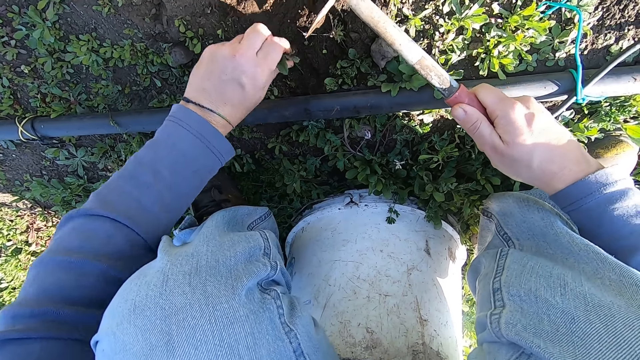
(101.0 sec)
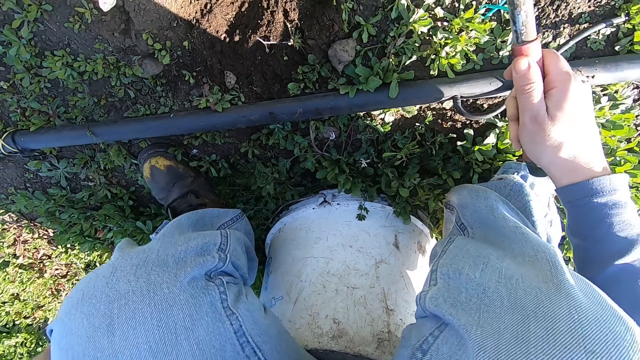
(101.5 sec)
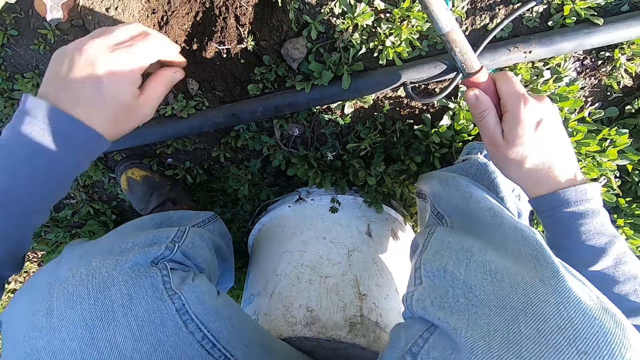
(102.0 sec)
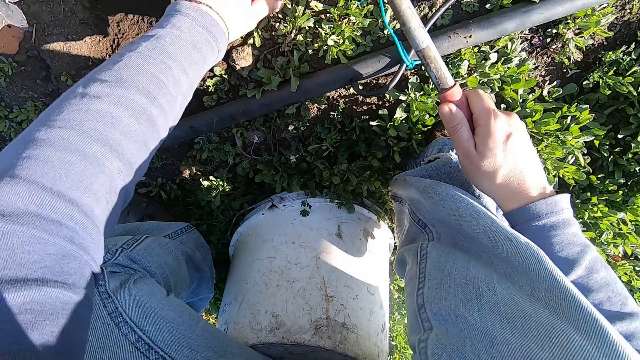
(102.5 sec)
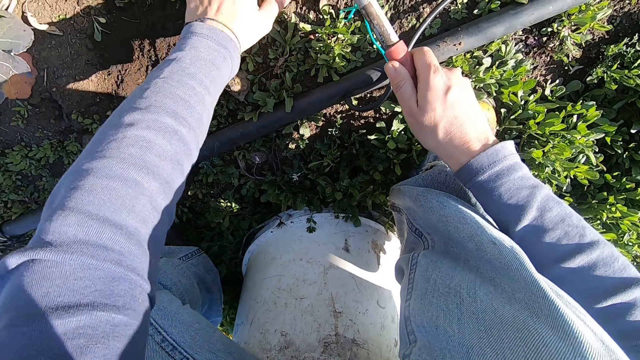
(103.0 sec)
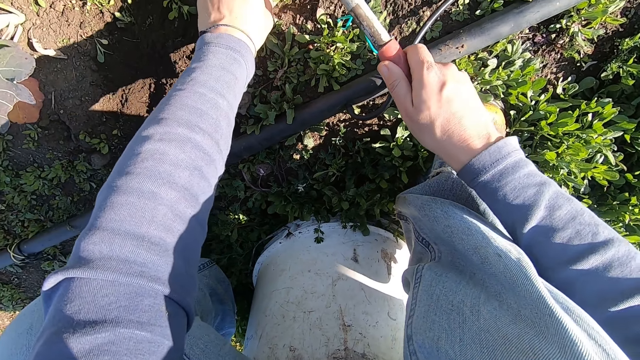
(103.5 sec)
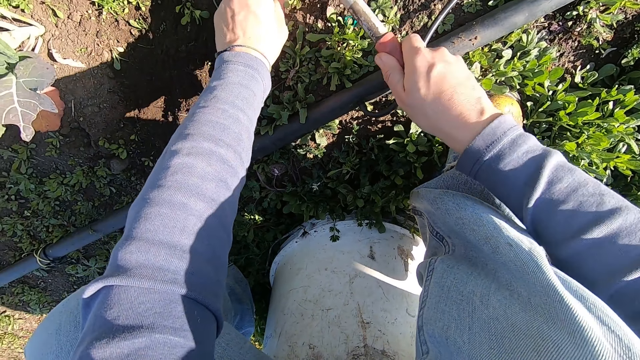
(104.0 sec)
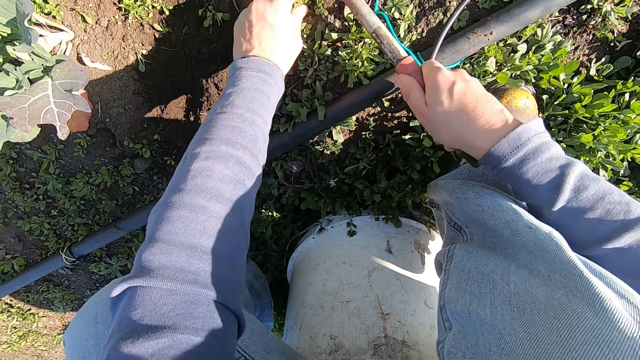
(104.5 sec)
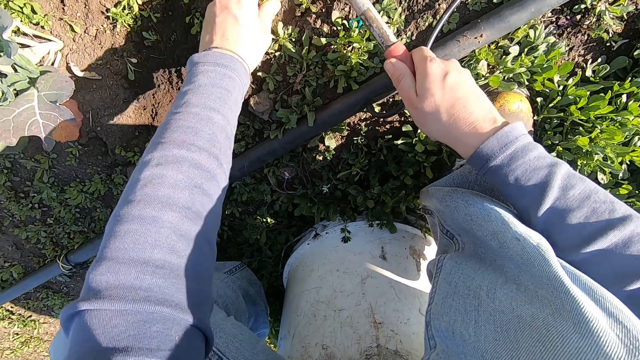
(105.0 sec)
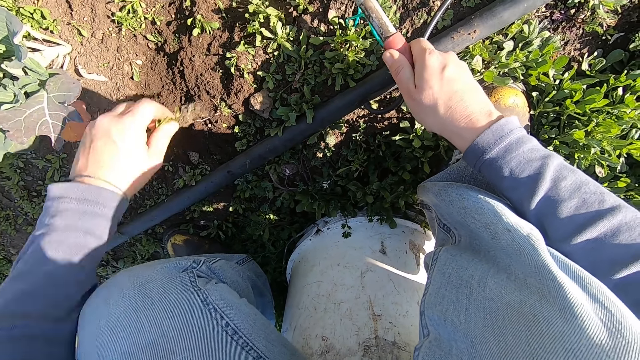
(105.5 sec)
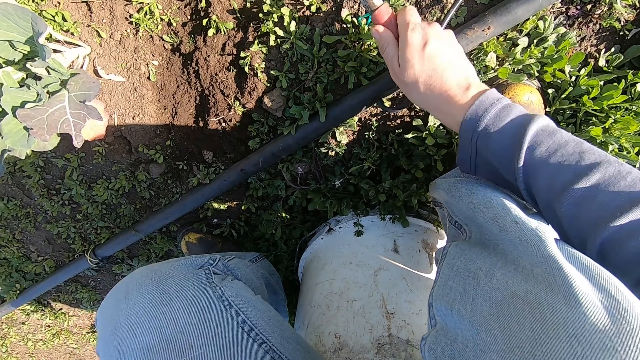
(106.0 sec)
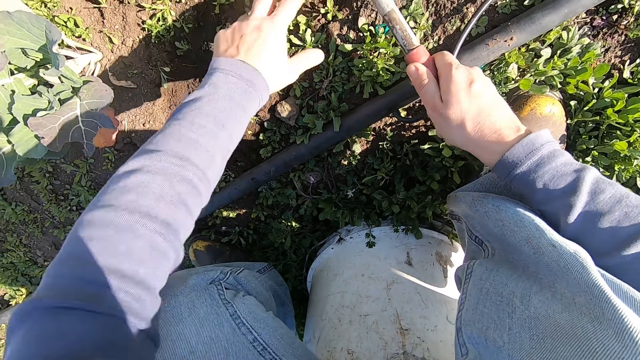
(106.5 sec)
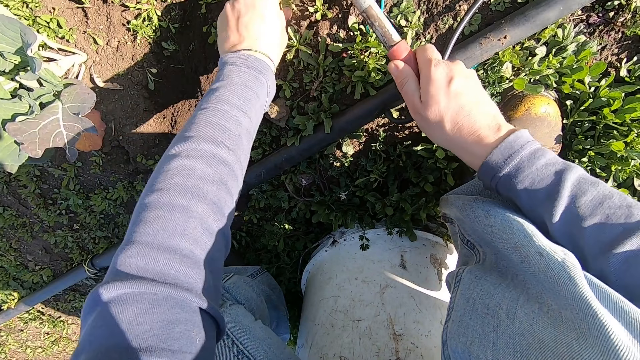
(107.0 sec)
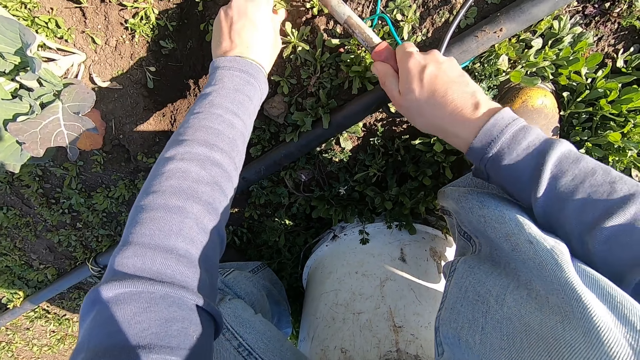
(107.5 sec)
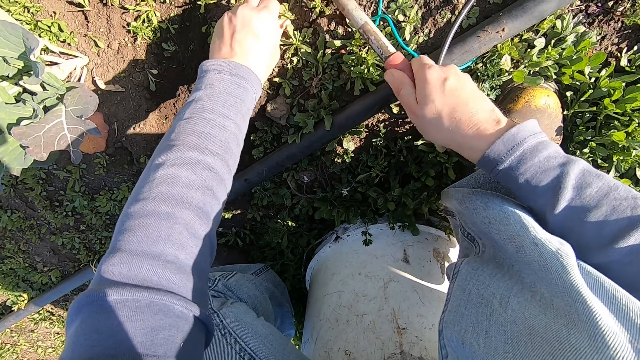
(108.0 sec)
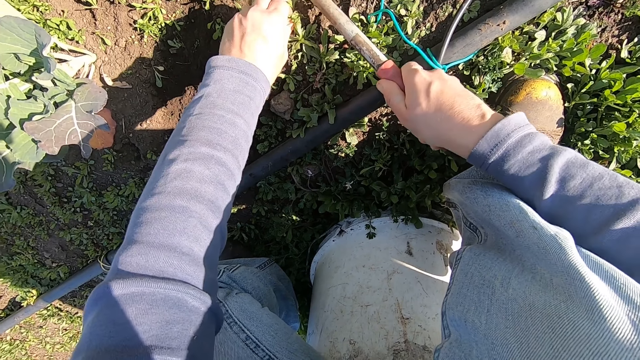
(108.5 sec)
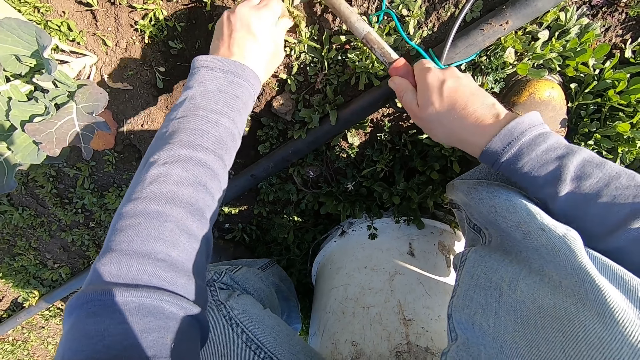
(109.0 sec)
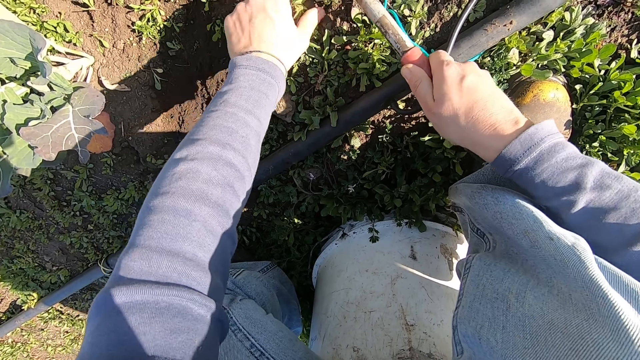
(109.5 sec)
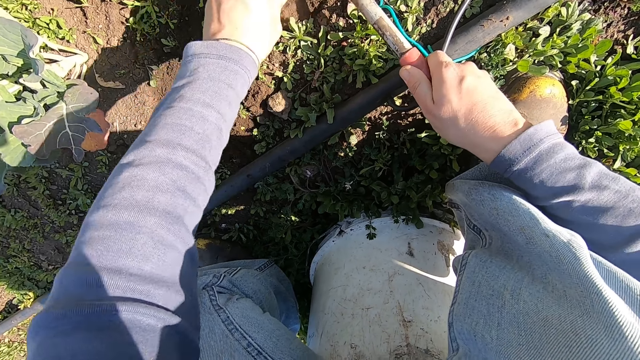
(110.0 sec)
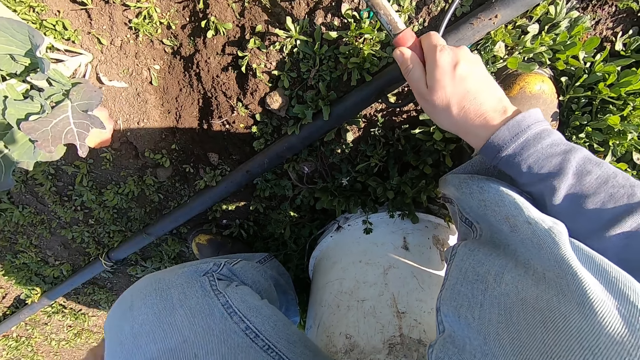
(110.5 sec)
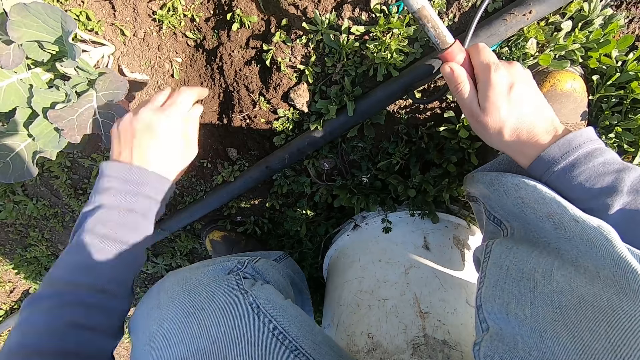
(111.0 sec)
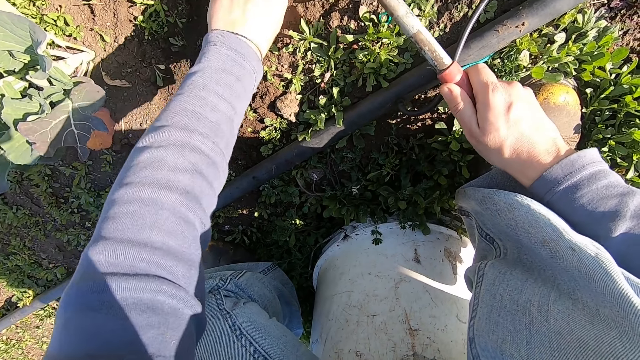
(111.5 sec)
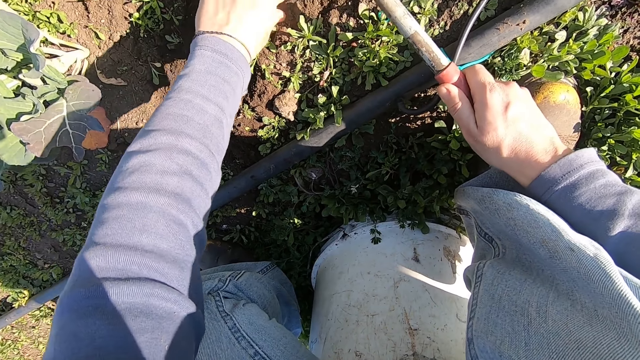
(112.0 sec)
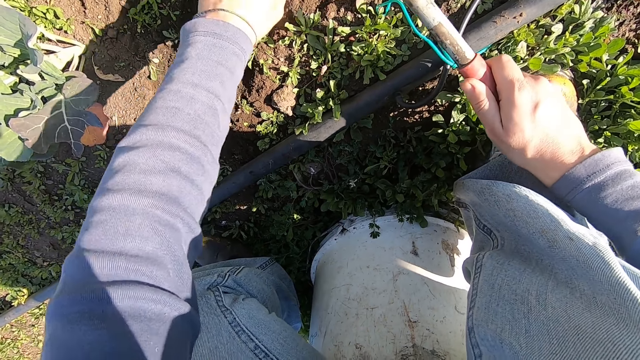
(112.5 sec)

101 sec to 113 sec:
The camera wearer throws away an uprooted weed. He weeds with the hoe in his right hand and his left hand. He throws away the uprooted weed. He weeds with the hoe in his right hand and his left hand. He throws away the uprooted weed. He uproots the weed from the ground.

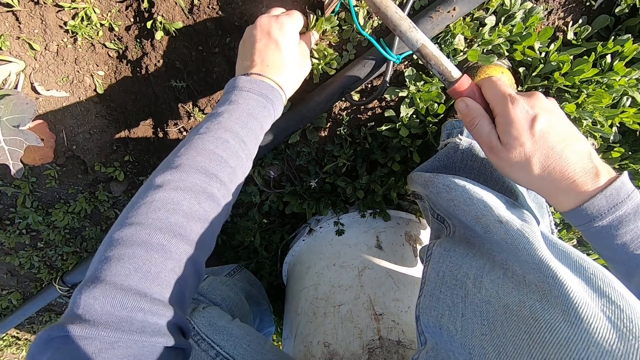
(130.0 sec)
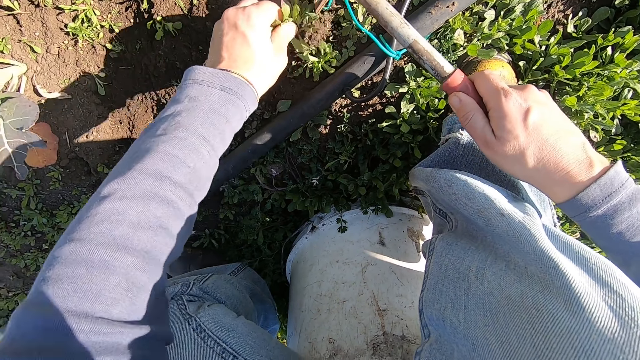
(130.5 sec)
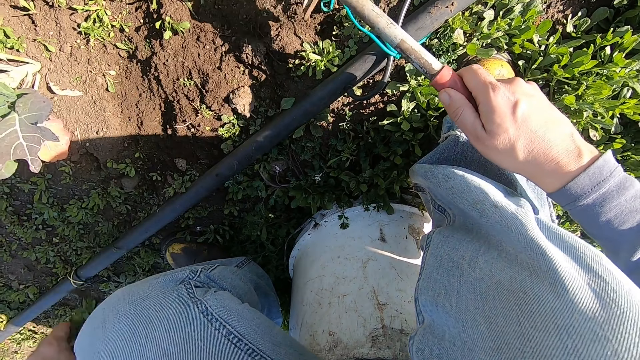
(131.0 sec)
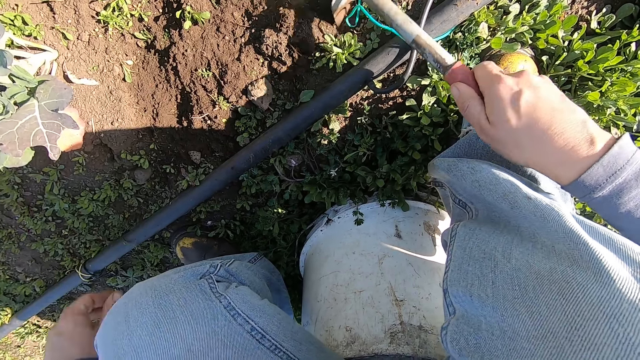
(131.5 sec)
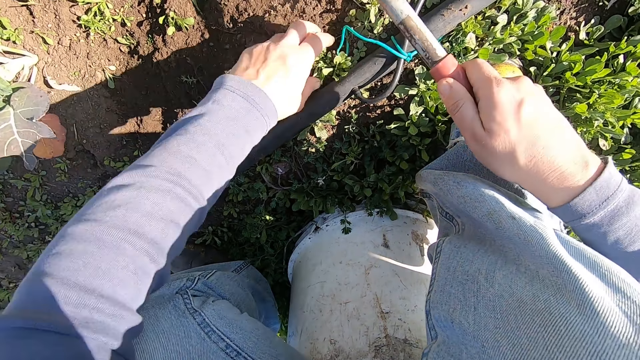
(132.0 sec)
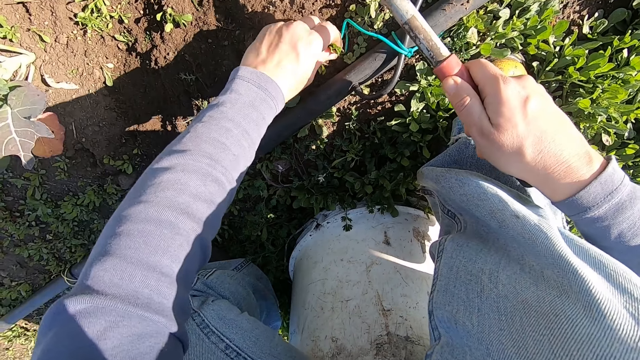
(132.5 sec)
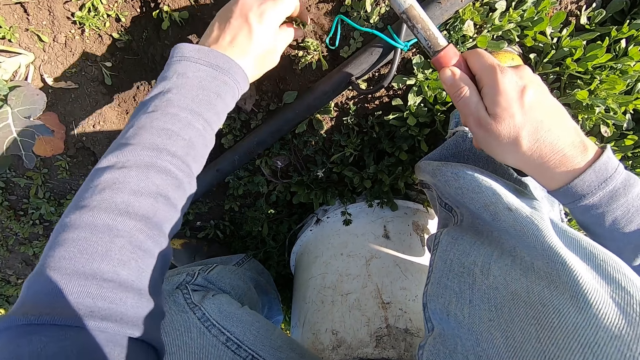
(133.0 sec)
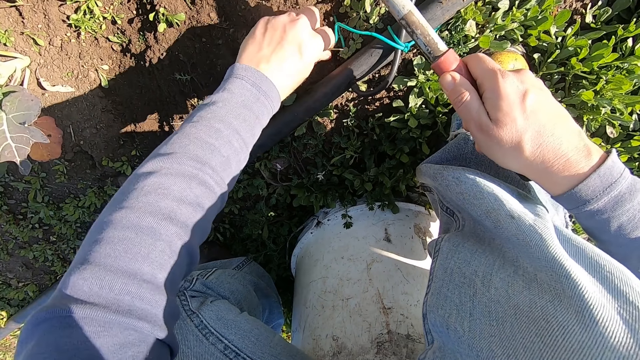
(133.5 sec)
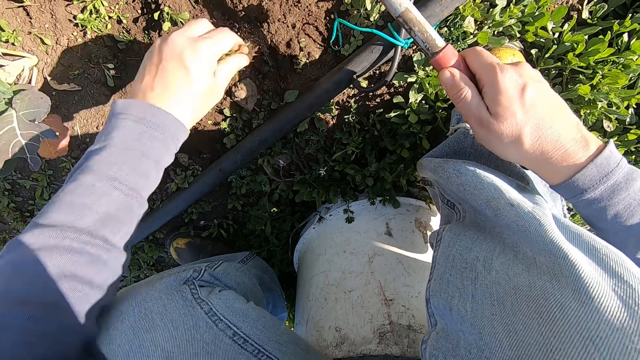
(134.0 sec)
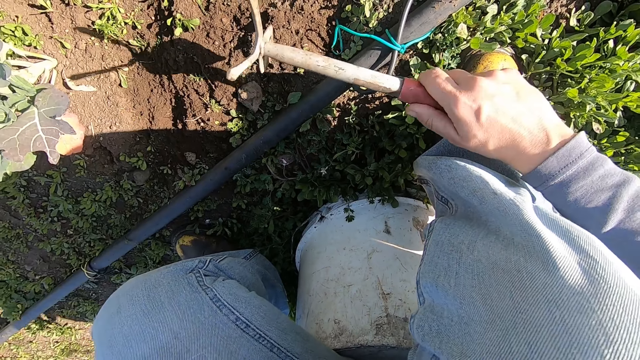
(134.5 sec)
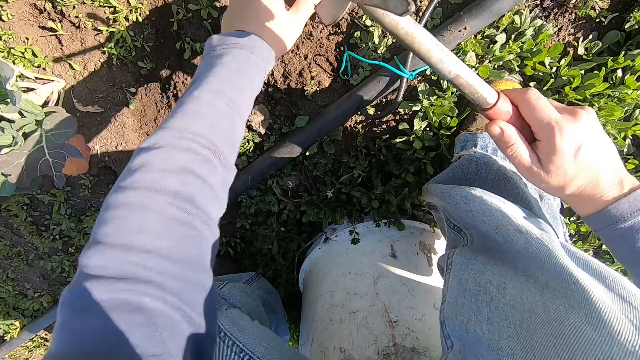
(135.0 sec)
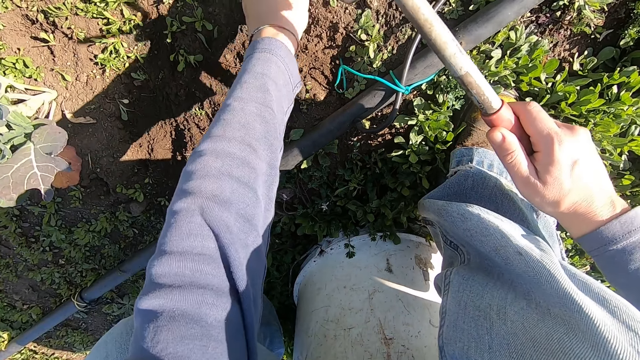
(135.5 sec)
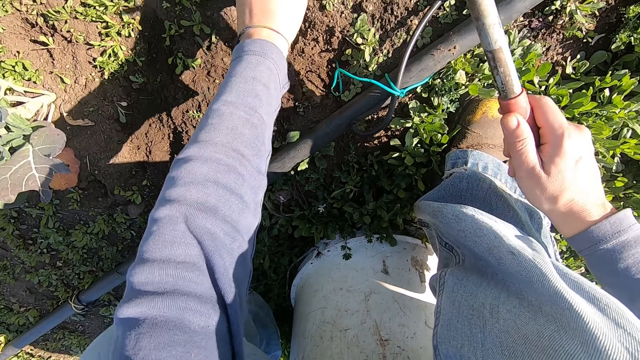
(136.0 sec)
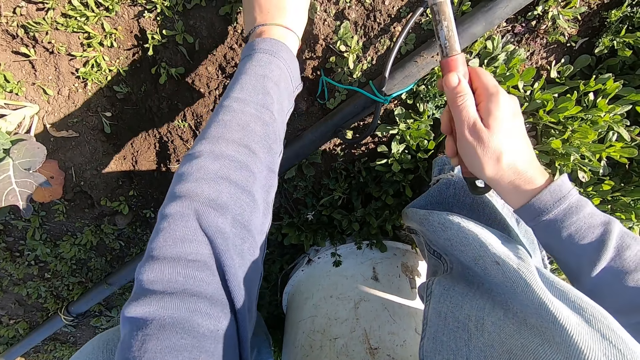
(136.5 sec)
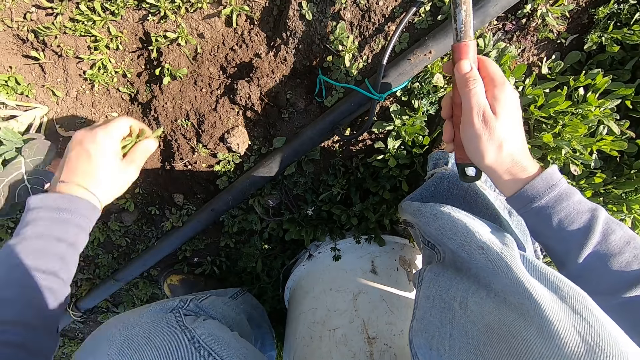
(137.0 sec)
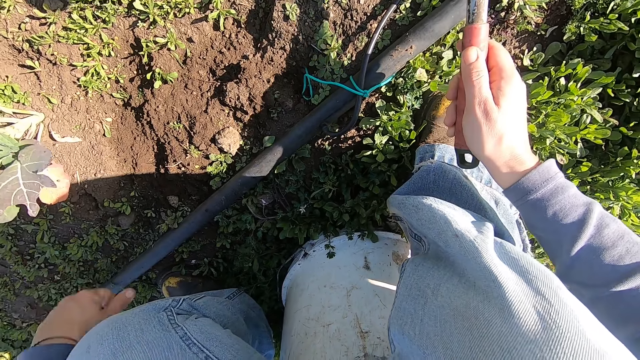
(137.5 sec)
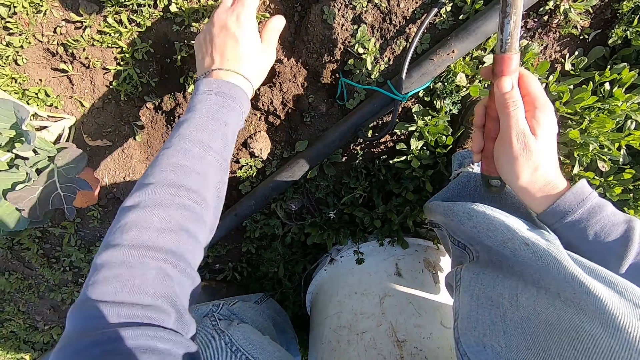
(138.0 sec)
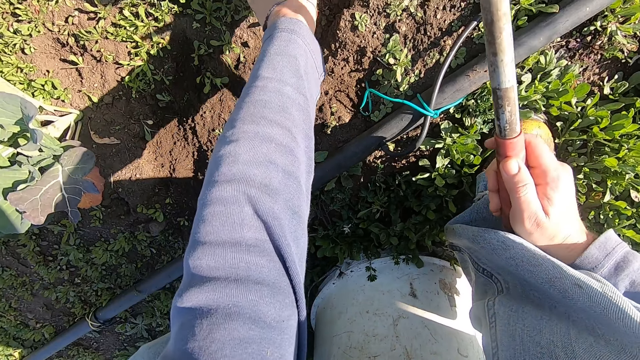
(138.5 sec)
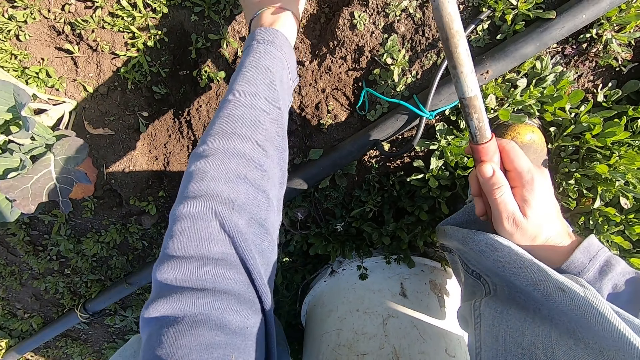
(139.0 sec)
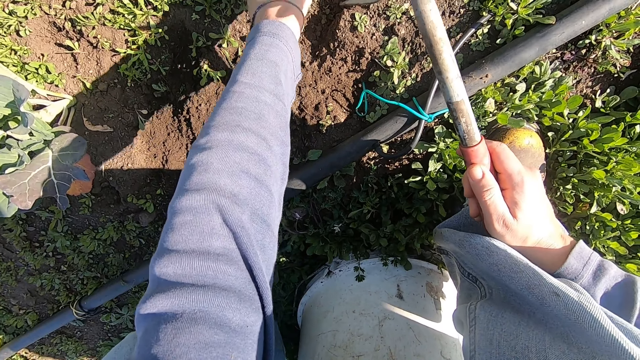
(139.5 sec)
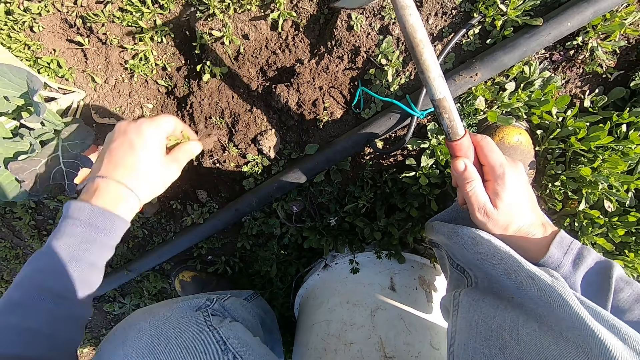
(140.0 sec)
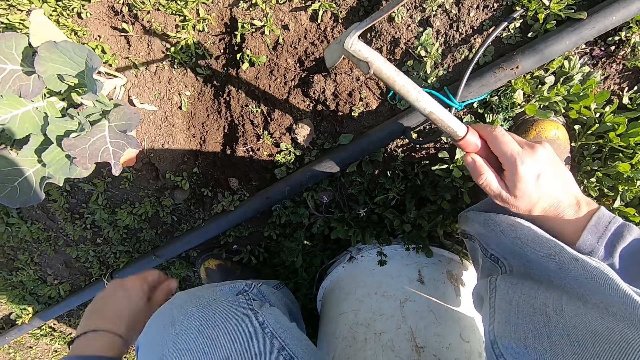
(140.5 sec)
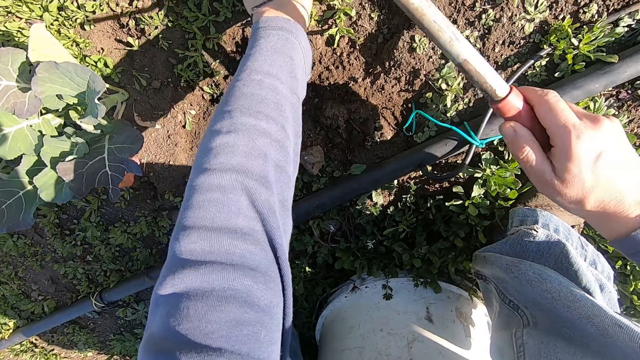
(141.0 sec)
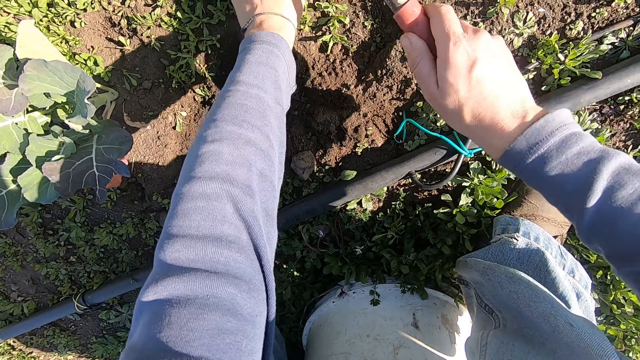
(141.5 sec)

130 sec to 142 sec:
The camera wearer throws away an uprooted weed. He weeds with the hoe in his right hand and his left hand. He throws away the uprooted weed. He uproots the weed from the ground. He throws away the uprooted weed. He uproots the weed from the ground. He throws away the uprooted weed.
